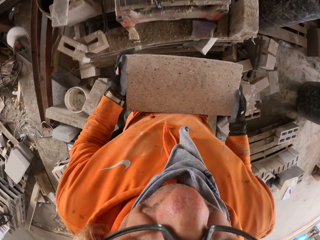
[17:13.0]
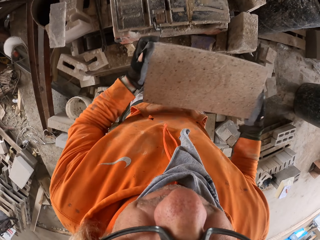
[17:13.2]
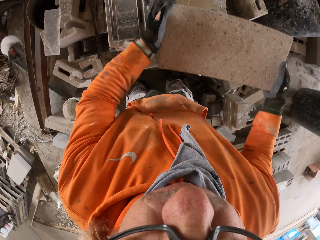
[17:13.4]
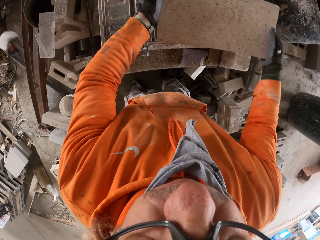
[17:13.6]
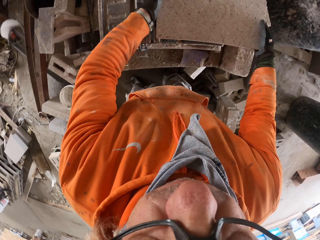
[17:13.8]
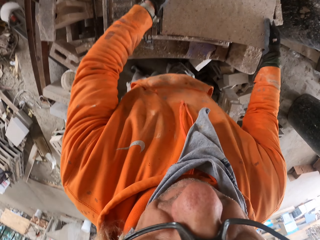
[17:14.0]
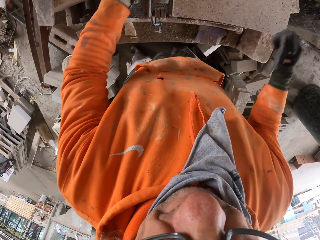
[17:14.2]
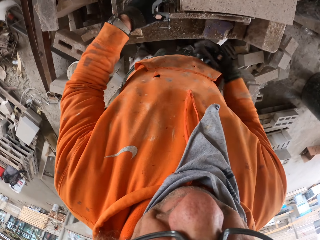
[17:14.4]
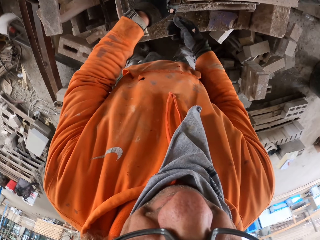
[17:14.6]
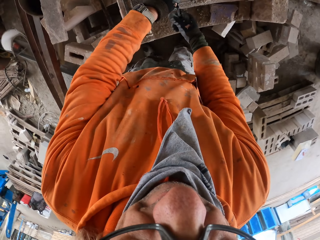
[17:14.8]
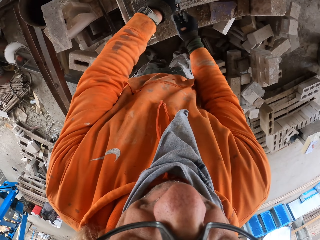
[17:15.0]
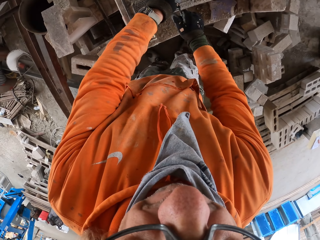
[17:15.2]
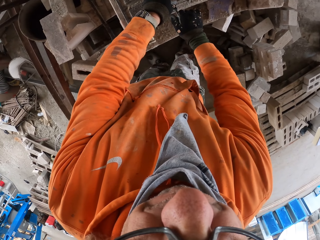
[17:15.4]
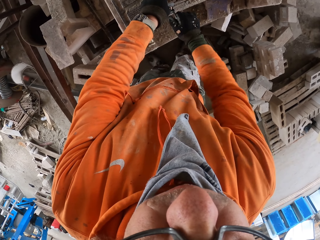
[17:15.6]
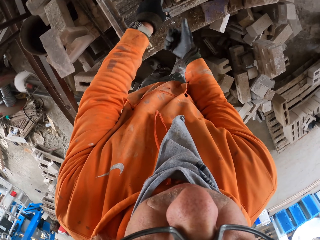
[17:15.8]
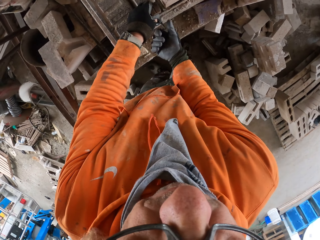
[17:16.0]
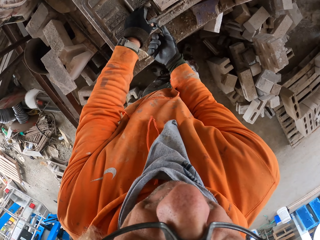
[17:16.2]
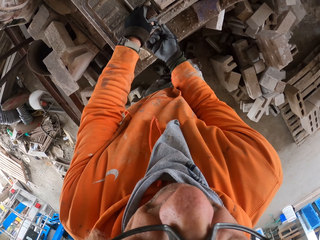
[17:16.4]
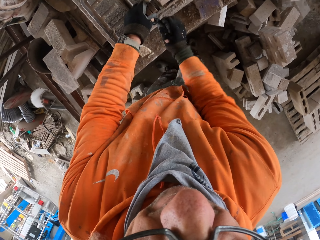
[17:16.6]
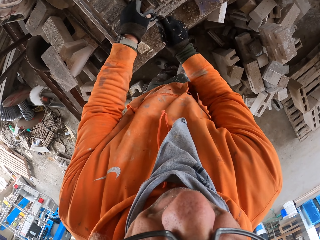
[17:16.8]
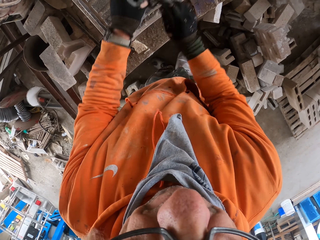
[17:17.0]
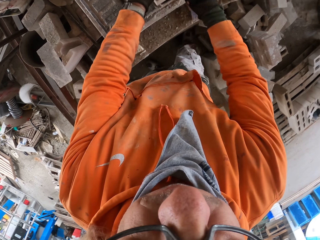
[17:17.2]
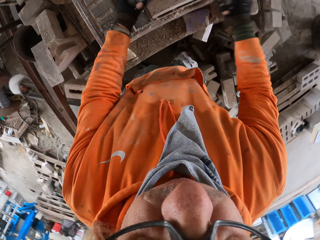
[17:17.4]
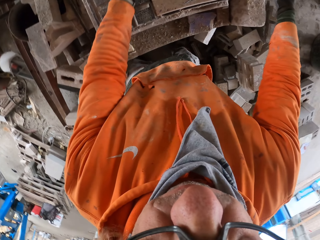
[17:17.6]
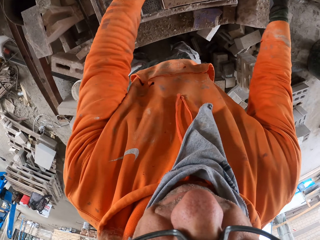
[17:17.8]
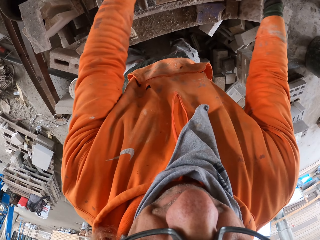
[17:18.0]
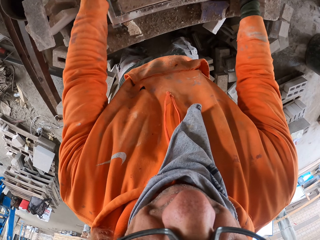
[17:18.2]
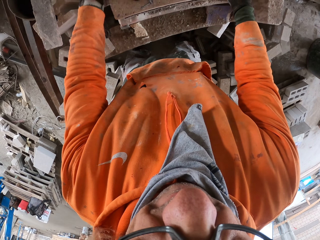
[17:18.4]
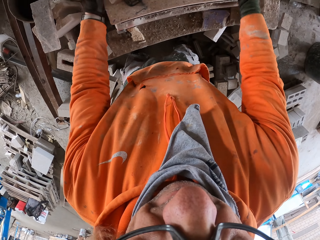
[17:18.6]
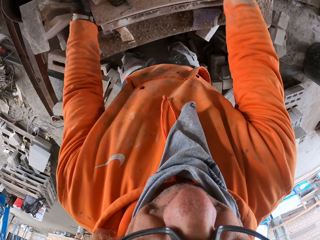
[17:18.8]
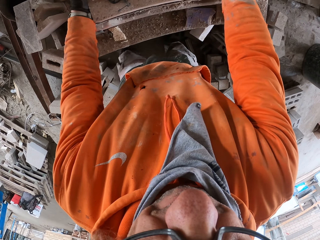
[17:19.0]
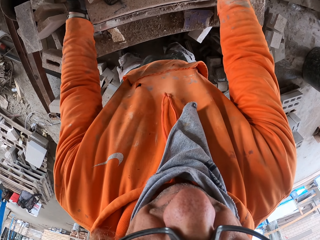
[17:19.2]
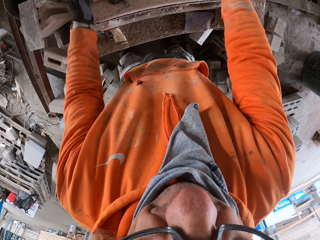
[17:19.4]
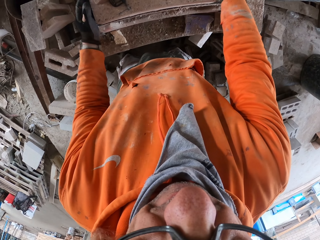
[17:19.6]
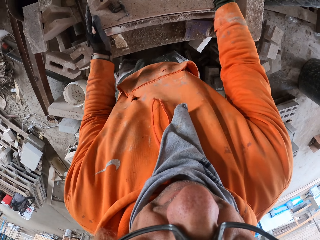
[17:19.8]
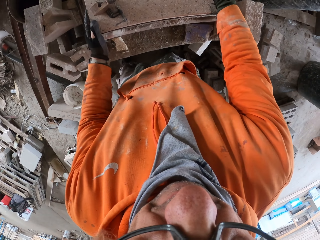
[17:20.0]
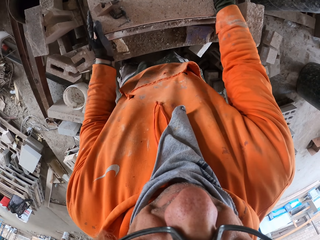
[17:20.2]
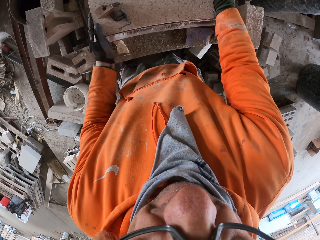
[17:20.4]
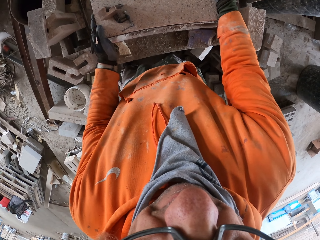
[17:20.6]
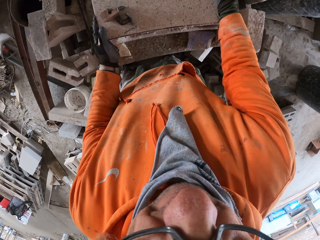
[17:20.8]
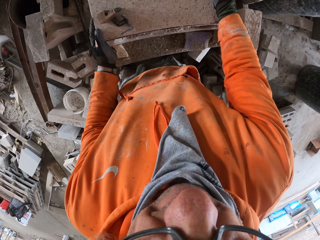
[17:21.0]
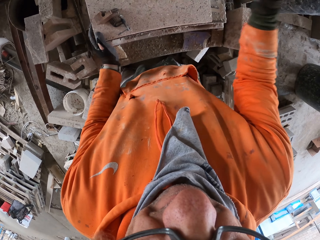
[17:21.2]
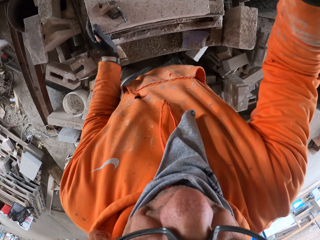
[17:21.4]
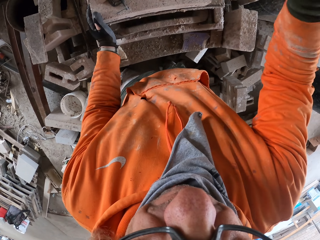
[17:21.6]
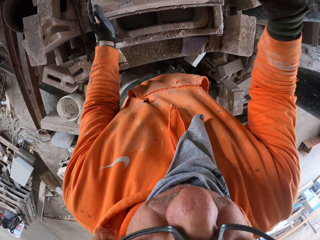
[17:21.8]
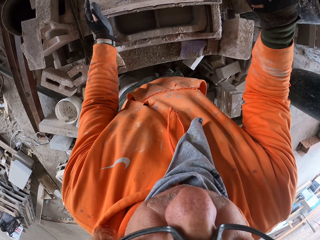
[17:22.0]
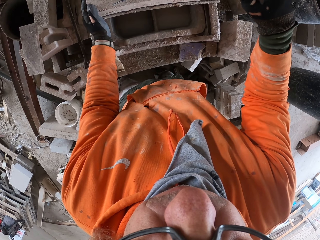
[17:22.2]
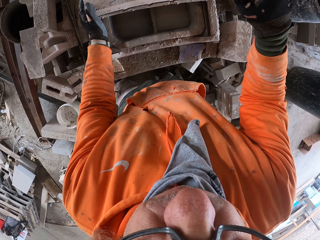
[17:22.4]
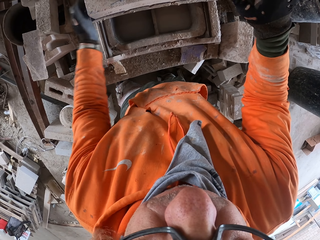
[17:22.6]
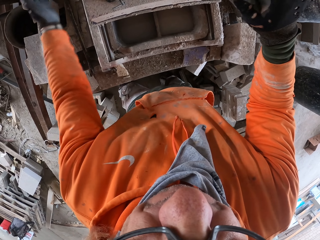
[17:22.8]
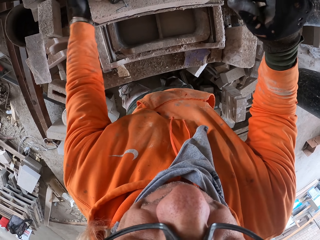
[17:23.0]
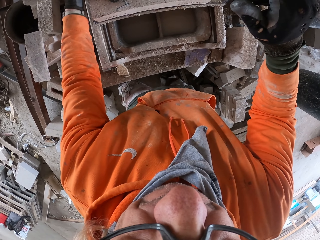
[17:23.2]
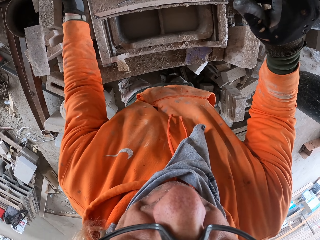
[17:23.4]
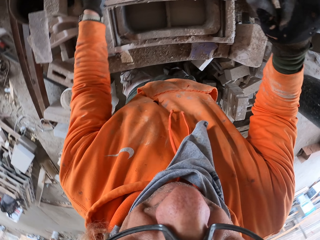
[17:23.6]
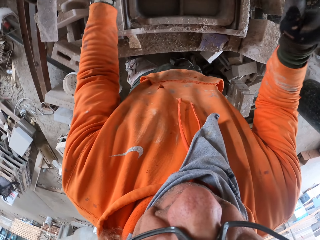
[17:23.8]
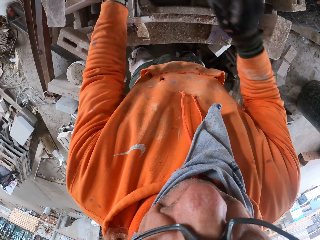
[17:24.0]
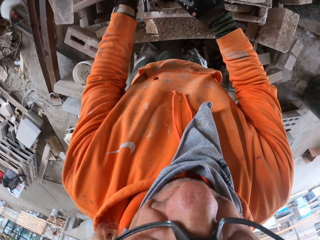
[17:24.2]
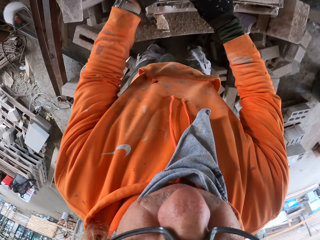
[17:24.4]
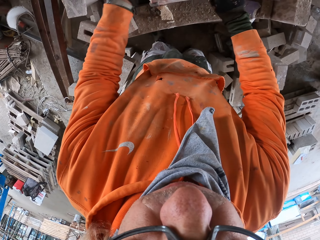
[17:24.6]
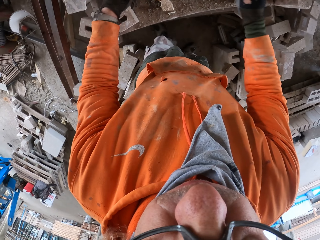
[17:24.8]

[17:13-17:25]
The camera wearer places a brick or block on a machine. They adjust the block on the machine. They fix the brick on the machine. They adjust a meter gauge on the block. They adjust the block on the machine. They cut the block with the machine.

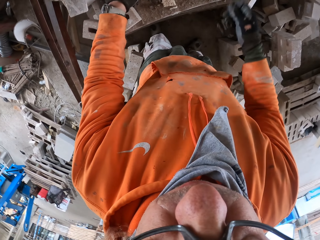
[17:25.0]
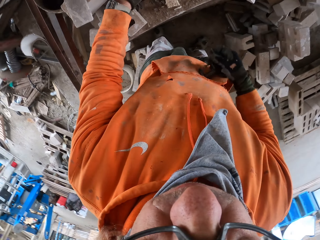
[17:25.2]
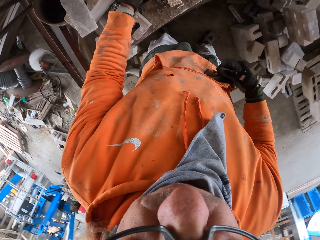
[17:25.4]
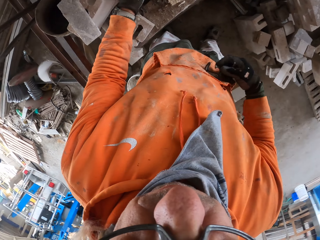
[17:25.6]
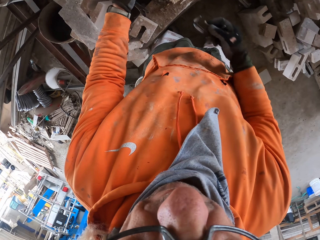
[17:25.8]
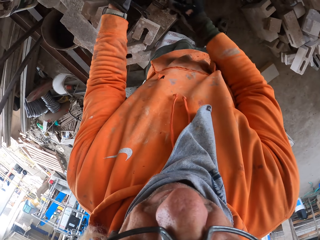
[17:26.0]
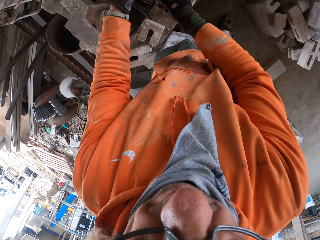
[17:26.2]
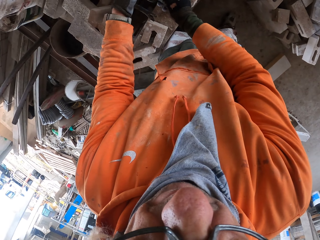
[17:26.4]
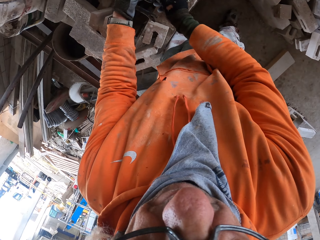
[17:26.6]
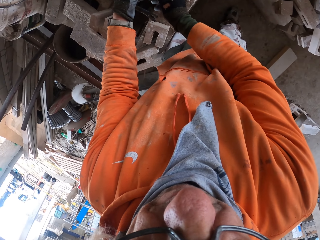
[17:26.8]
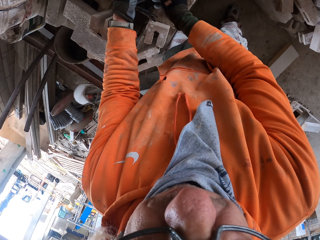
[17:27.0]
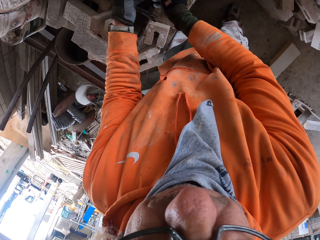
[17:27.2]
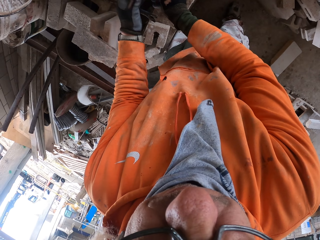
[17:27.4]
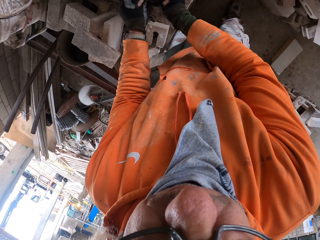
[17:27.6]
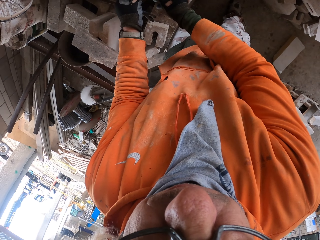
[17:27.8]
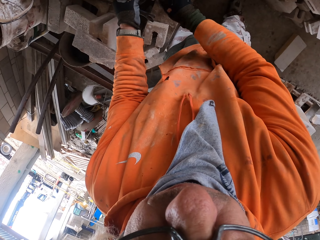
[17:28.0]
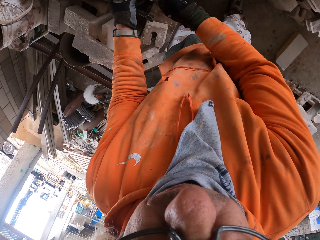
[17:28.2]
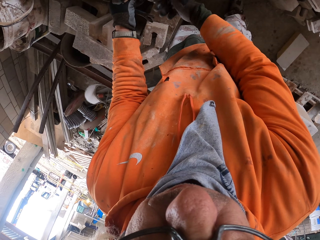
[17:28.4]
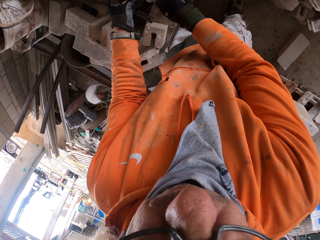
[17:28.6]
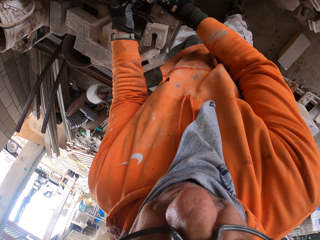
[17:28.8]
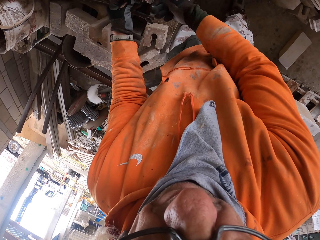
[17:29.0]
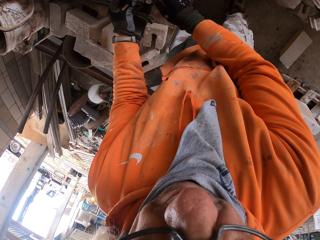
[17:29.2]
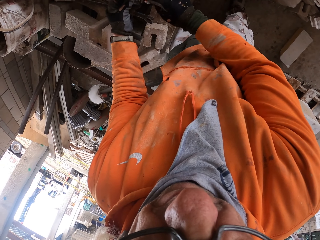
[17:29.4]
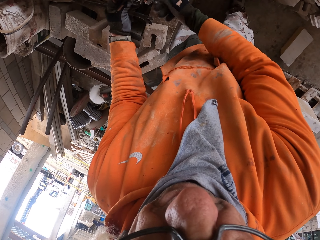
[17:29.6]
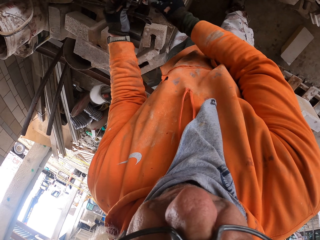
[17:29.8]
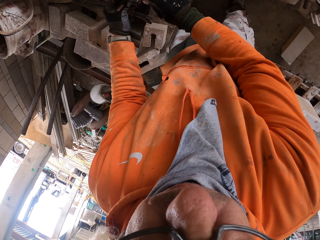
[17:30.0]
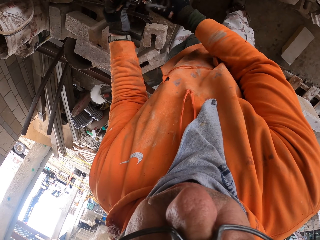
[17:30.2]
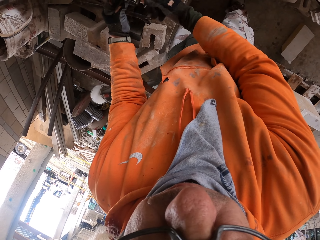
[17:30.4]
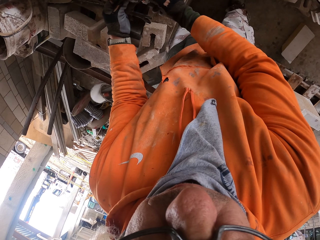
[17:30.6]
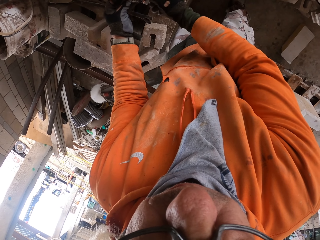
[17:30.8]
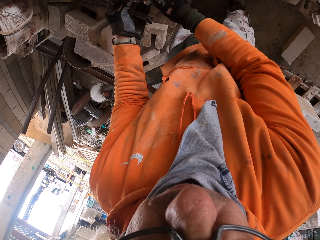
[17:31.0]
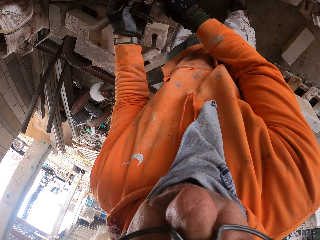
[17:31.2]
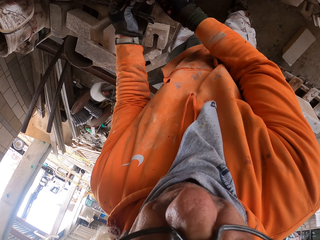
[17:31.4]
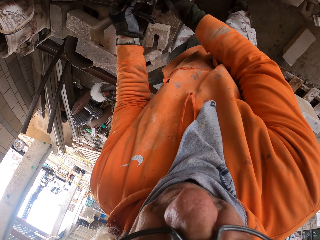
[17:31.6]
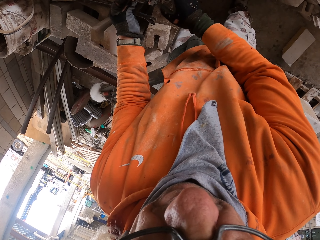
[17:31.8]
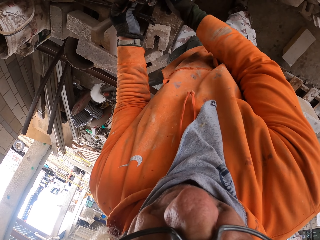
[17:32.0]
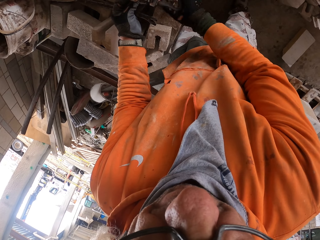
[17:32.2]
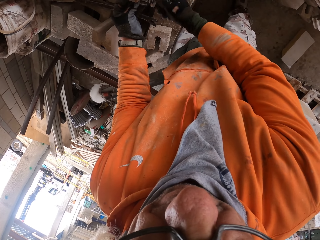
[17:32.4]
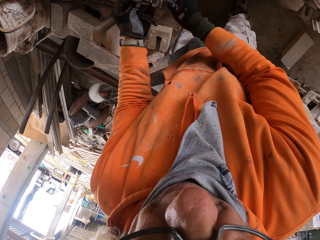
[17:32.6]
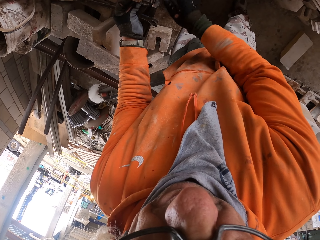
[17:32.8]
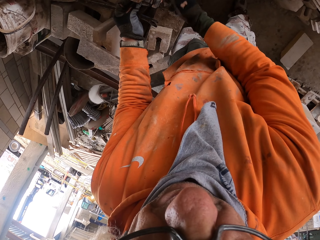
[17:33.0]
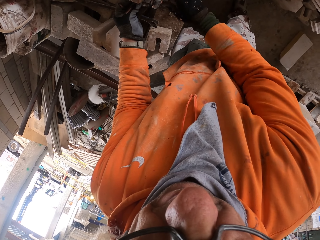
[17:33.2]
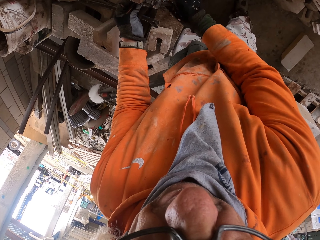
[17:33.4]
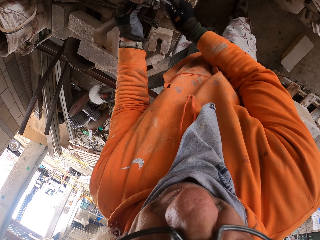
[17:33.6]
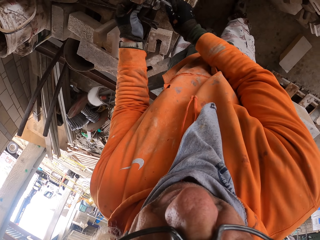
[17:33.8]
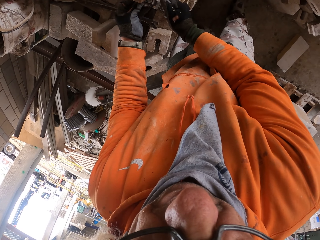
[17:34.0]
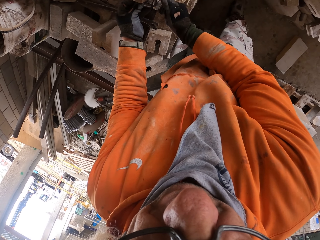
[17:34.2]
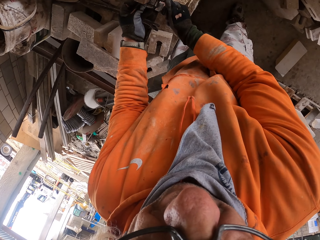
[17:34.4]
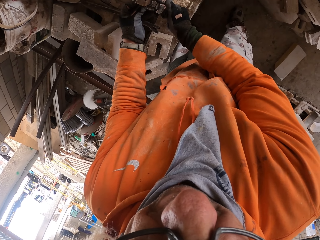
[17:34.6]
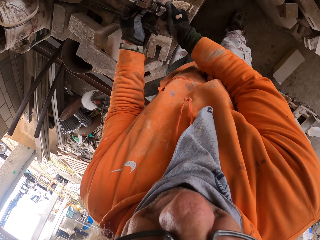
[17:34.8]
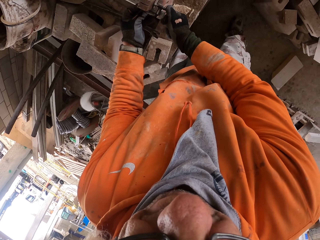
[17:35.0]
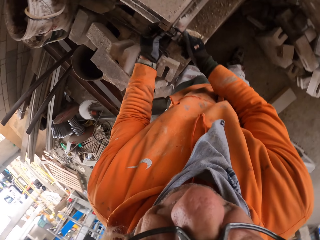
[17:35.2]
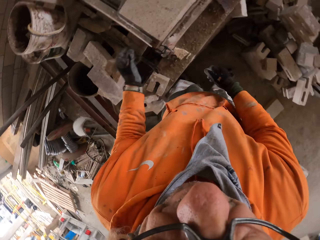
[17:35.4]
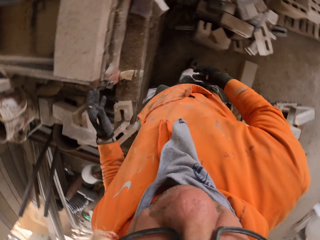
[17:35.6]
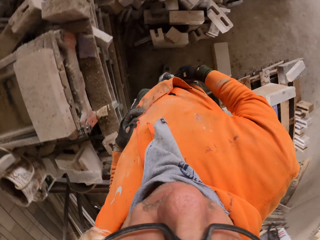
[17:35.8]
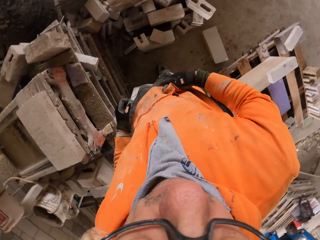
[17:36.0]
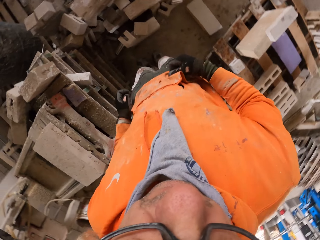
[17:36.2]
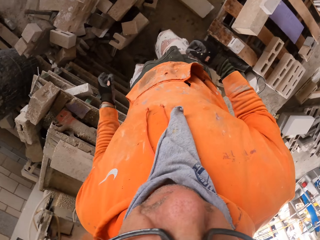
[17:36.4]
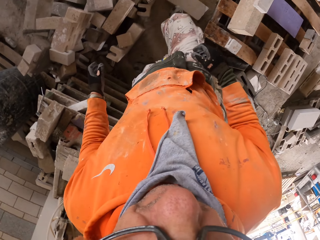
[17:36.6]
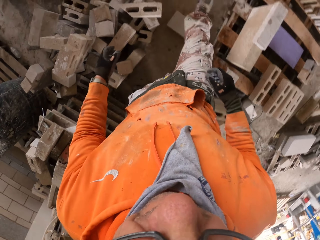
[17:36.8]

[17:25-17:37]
The camera wearer adjusts a meter gauge on a block. They fix a machine. They adjust the block on the machine. They look around a garage.
